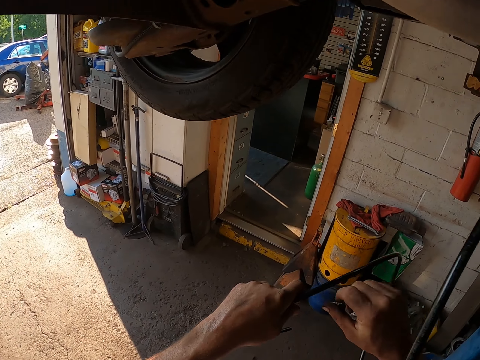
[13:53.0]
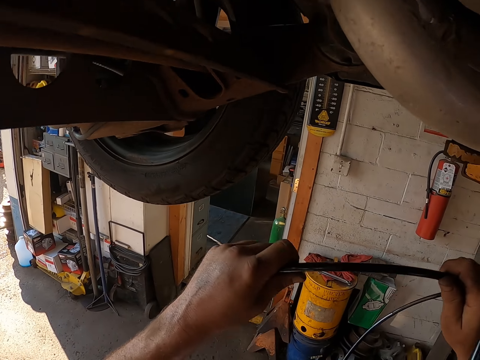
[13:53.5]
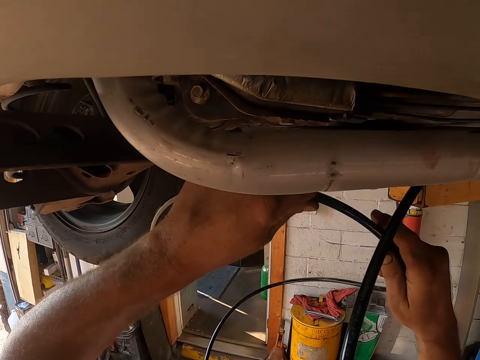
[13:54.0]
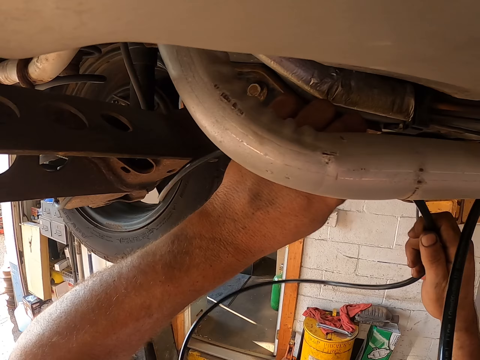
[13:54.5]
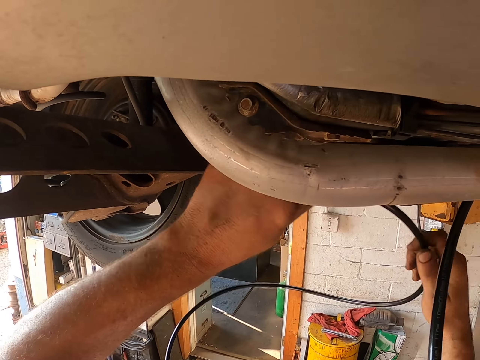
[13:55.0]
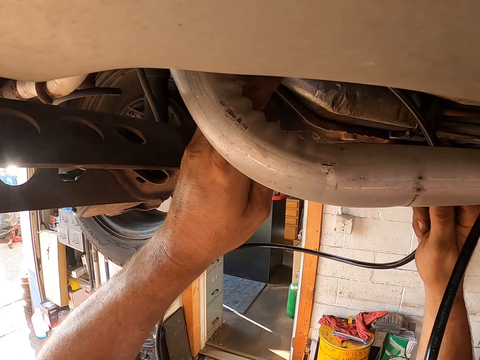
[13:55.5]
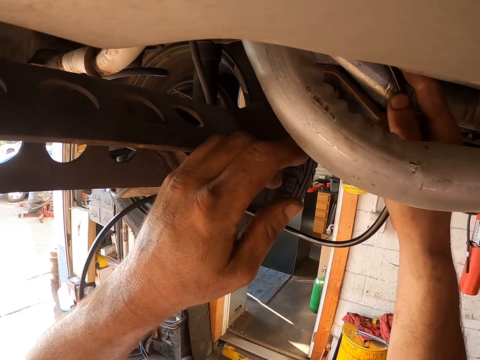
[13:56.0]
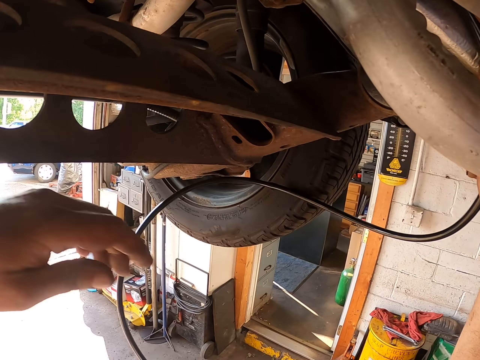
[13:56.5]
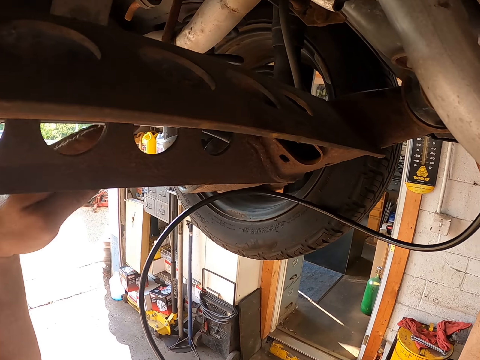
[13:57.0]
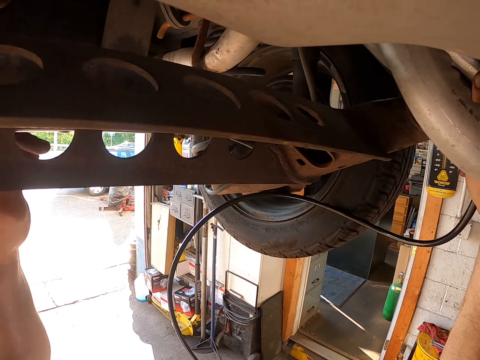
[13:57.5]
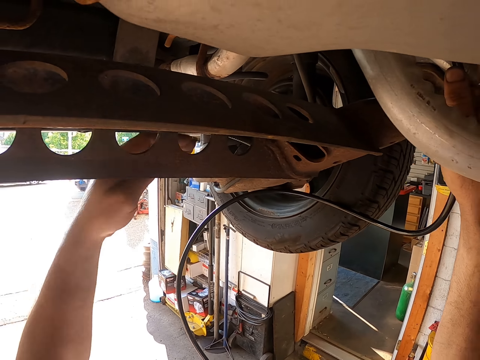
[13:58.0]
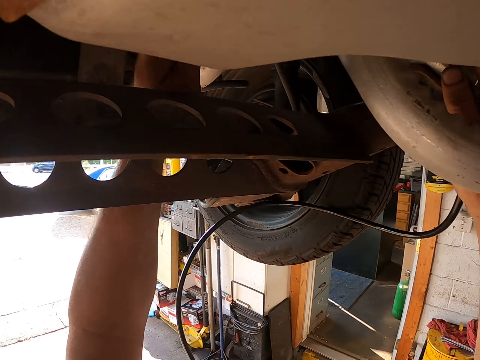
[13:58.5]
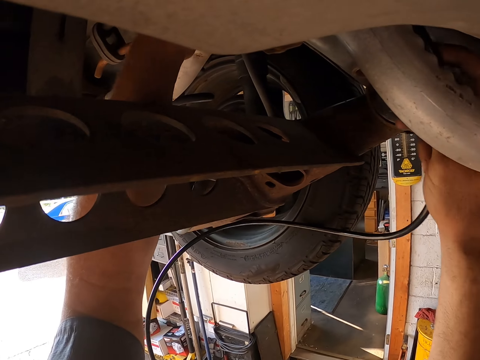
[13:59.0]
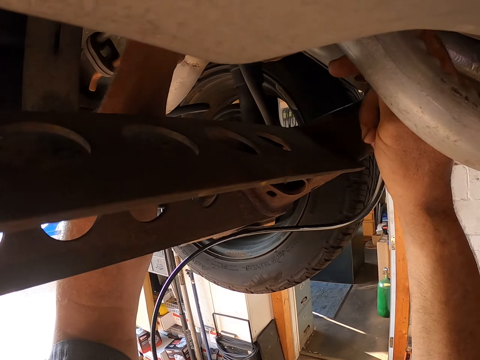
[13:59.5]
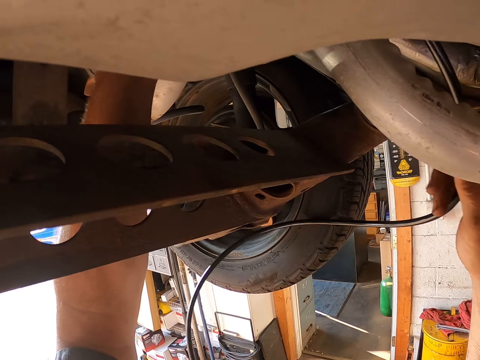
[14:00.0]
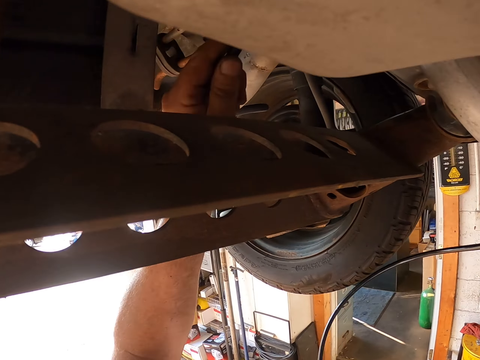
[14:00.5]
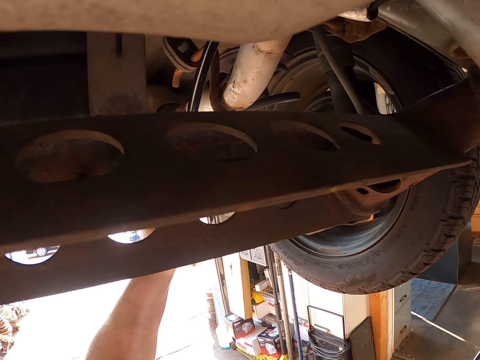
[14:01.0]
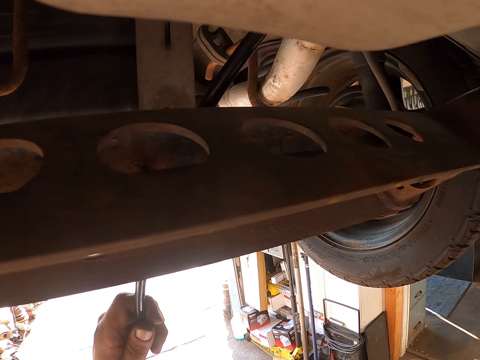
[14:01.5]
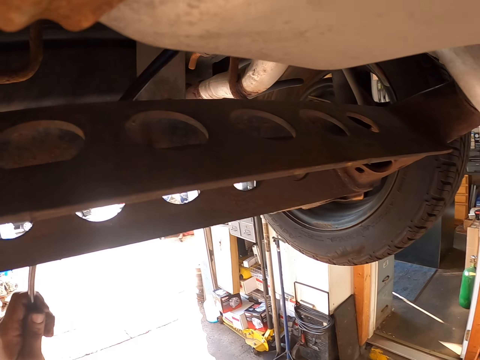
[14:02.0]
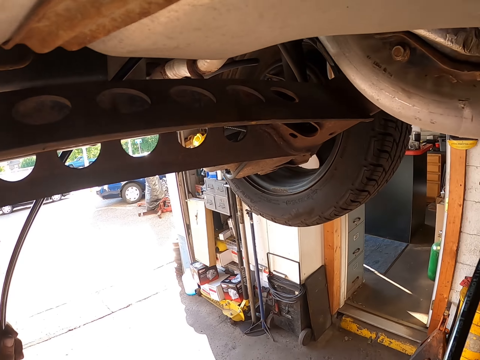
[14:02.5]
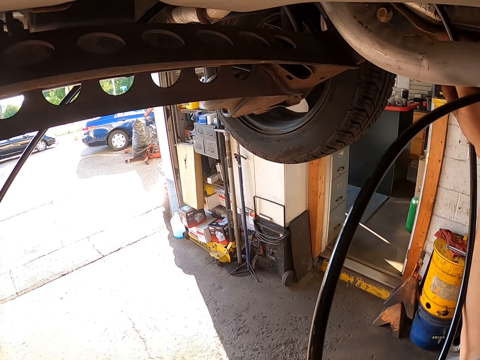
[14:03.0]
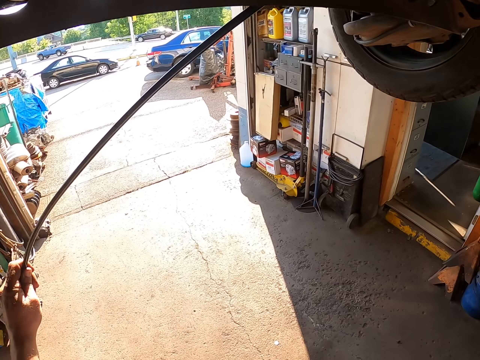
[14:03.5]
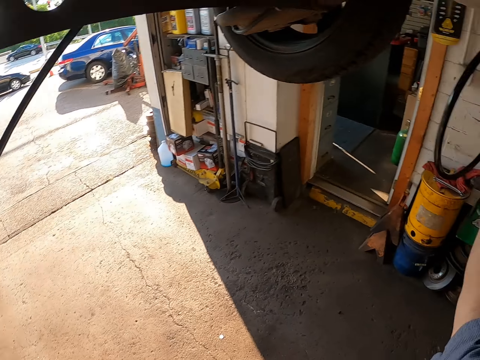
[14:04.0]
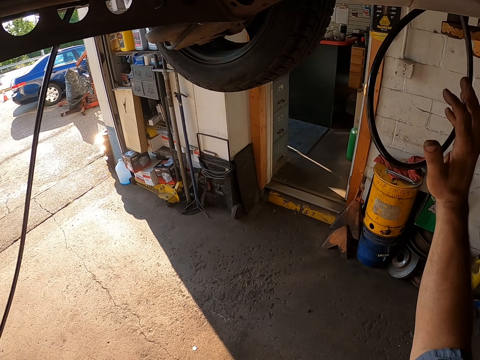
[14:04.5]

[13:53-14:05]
The camera wearer holds the cable. They put the cable in the lawn mower. They fix the wire under the vehicle. They move the left hand and pull the cable.

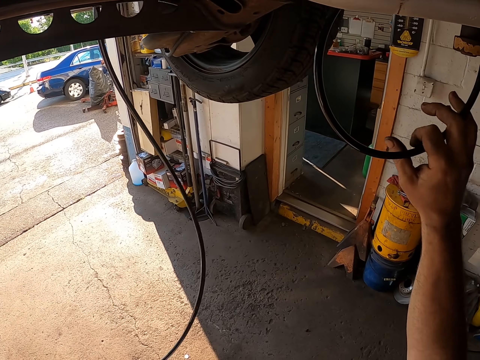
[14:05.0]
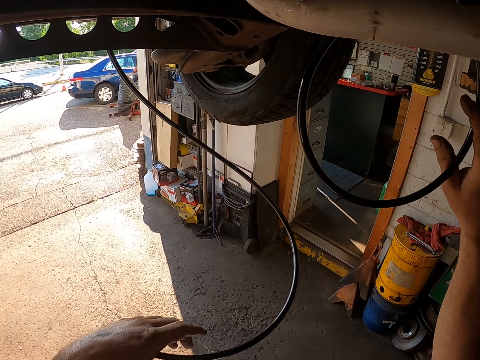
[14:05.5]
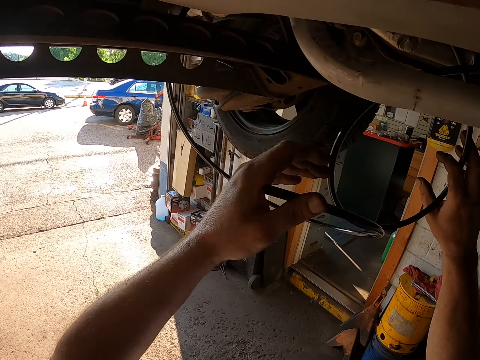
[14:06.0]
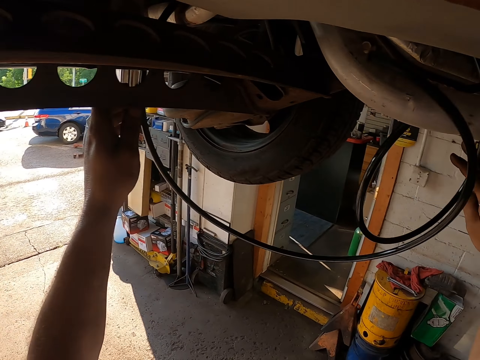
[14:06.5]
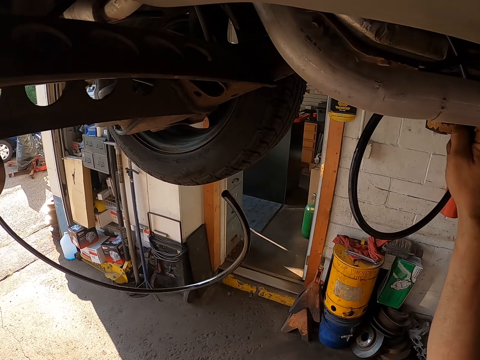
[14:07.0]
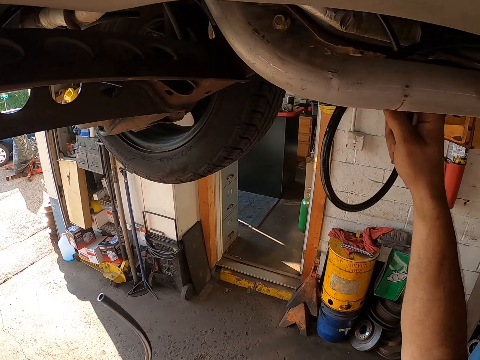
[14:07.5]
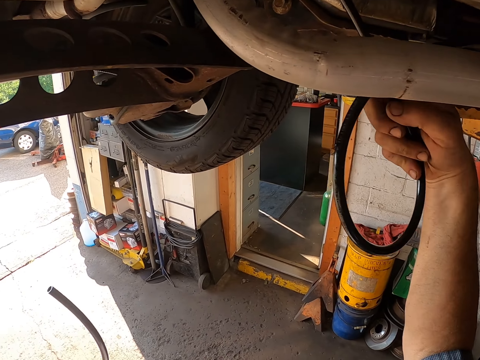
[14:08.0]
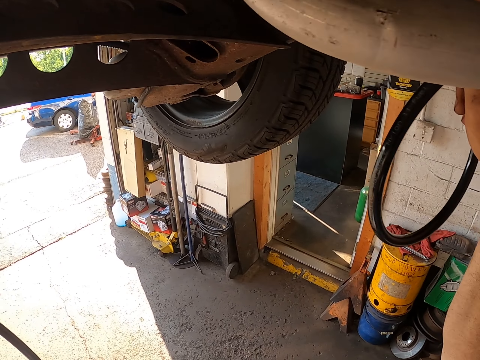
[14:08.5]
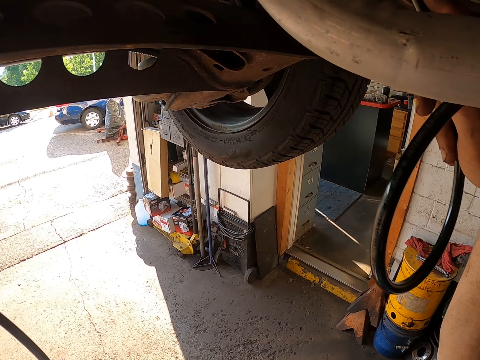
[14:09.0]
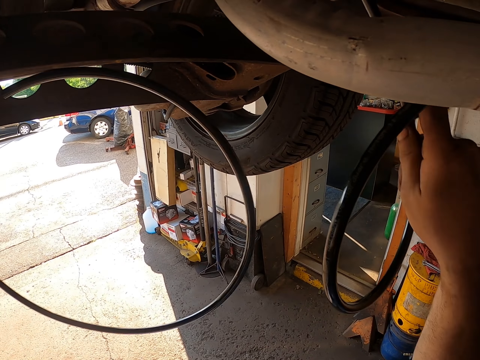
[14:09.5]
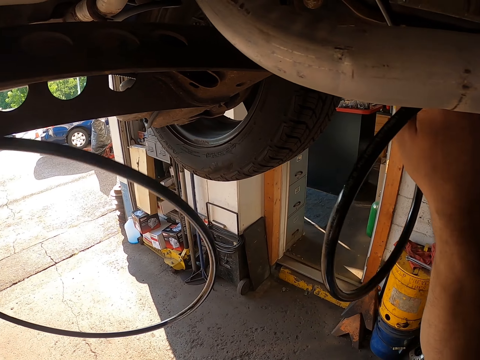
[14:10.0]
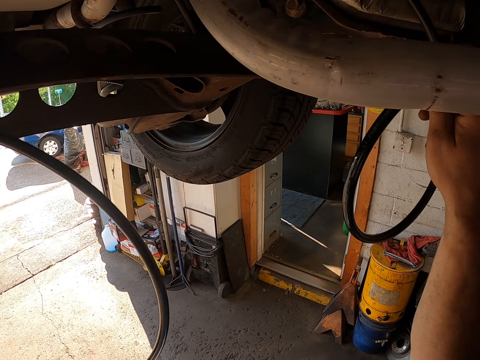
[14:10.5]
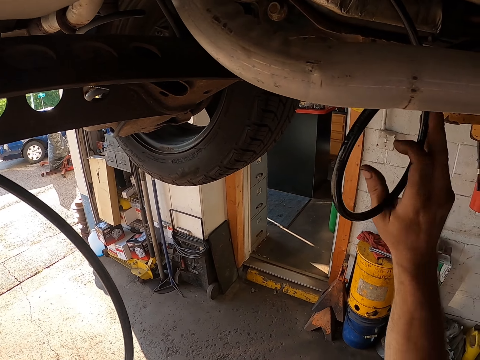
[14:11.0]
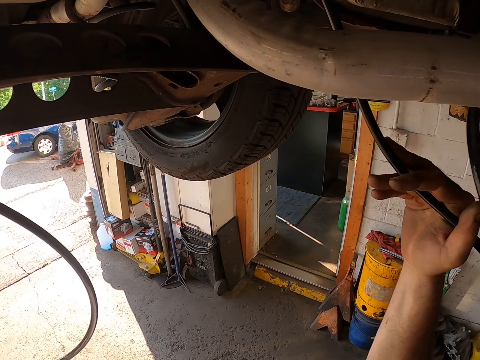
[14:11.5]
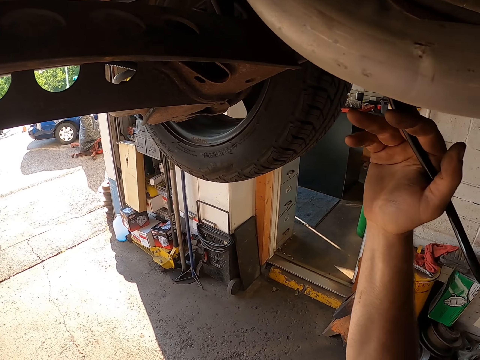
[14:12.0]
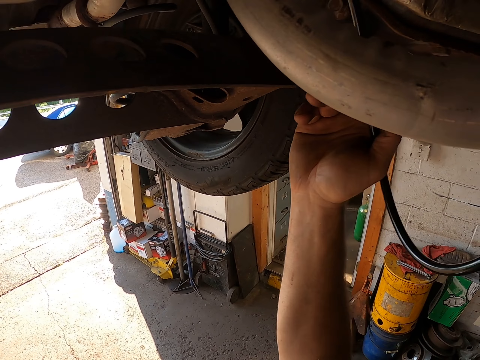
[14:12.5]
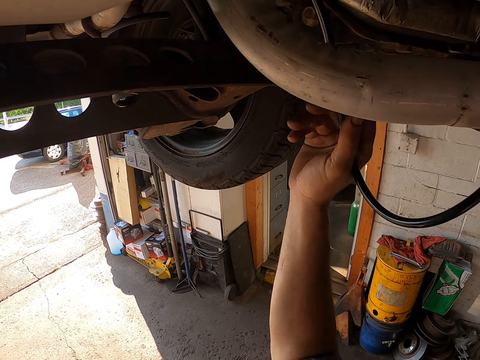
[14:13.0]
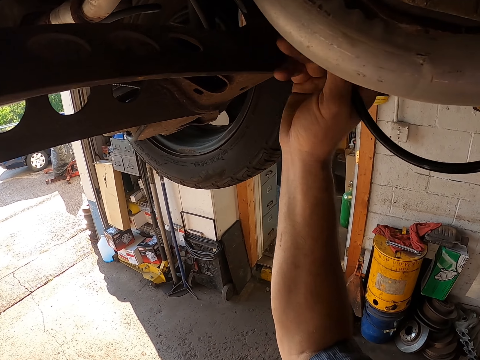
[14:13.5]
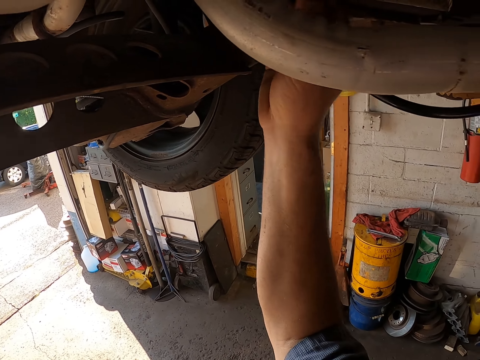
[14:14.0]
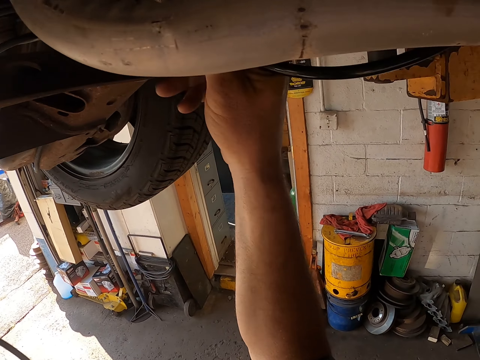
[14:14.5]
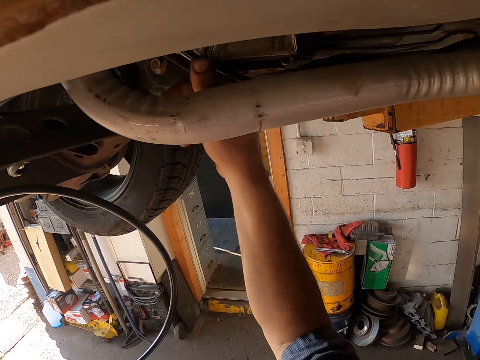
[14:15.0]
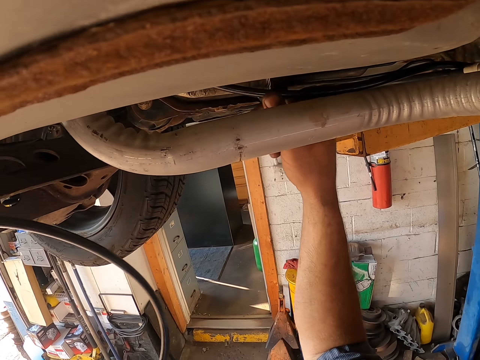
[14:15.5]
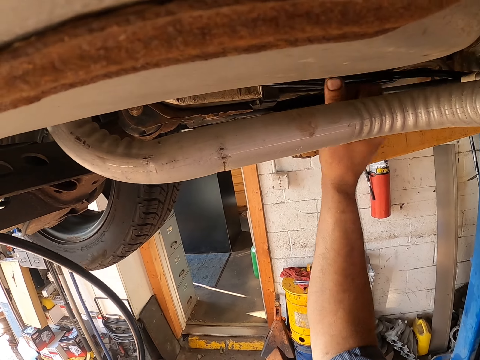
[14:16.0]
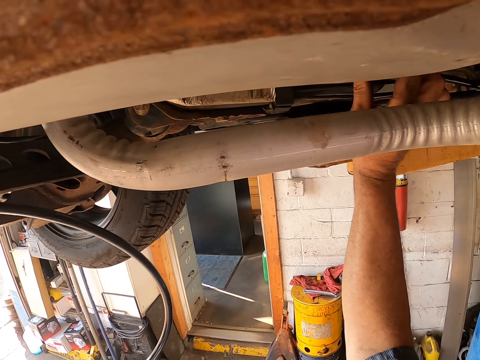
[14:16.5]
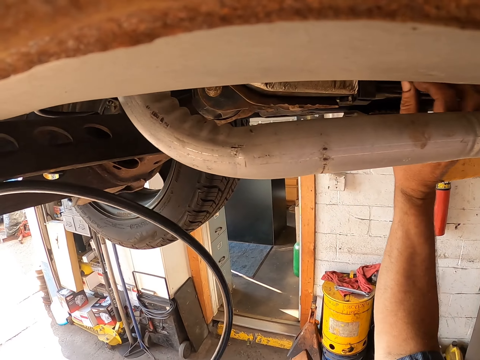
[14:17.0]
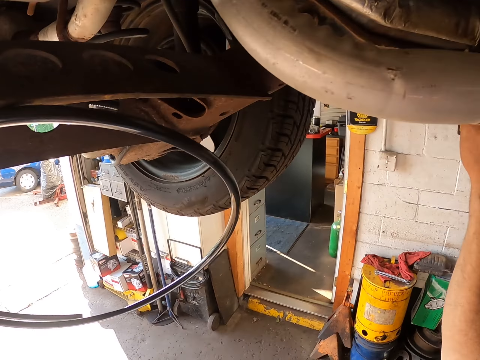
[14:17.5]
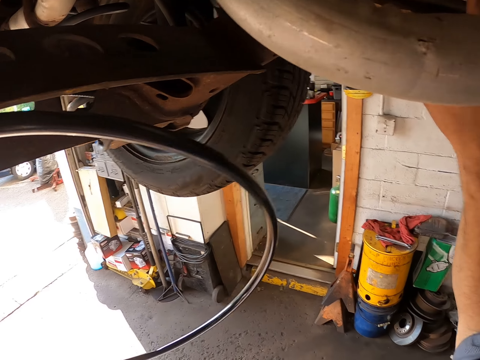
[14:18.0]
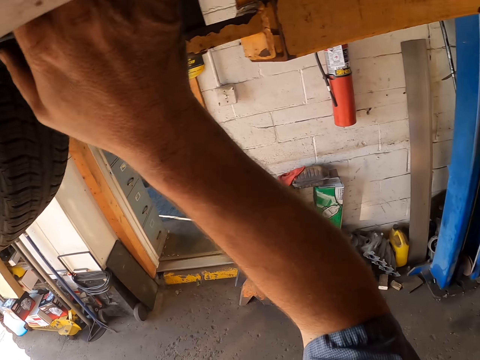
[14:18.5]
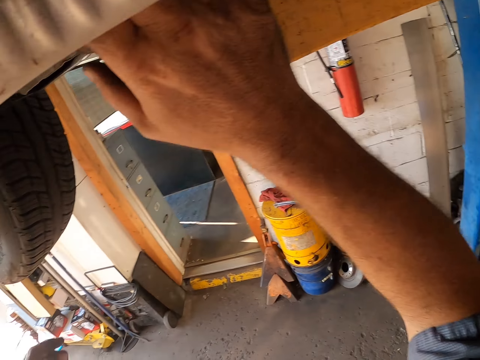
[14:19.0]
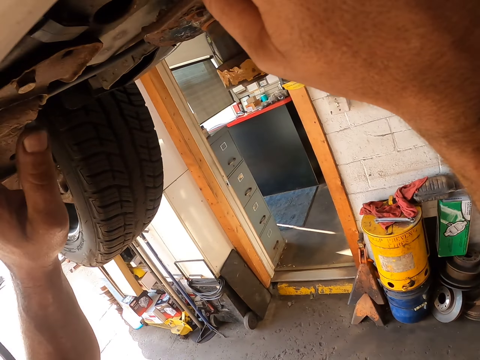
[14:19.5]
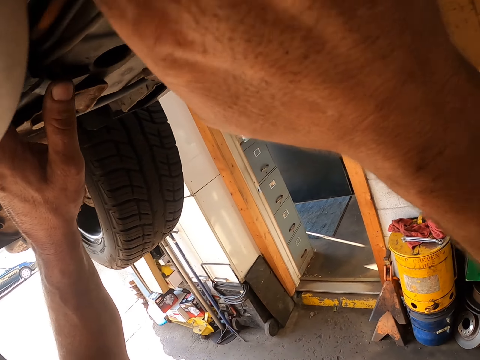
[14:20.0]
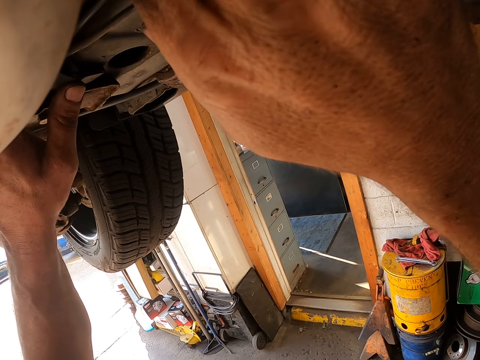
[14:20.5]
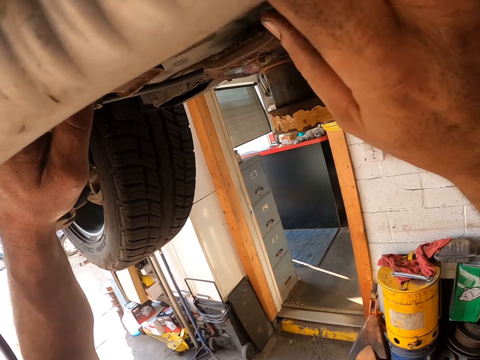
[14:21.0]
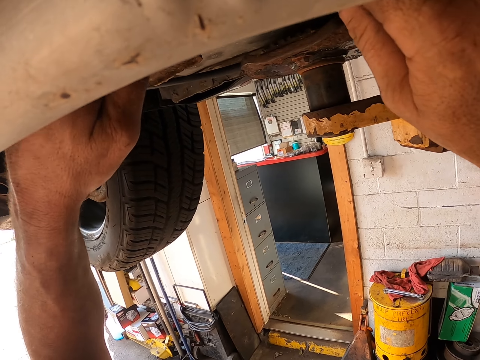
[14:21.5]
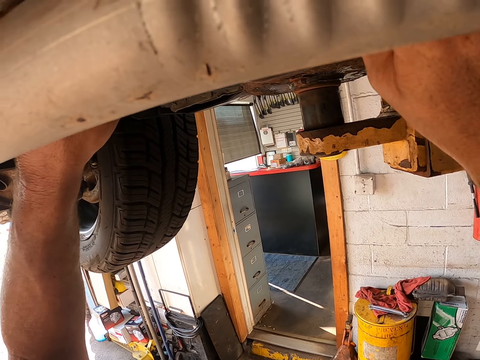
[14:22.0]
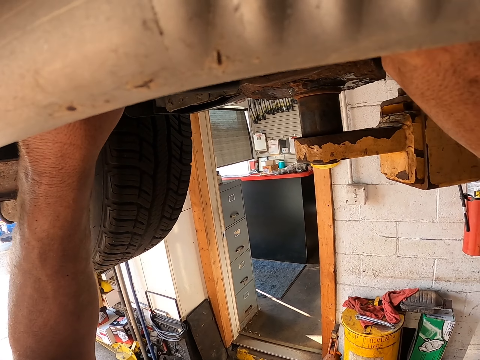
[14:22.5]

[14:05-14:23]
The camera wearer removes the hand from the cable. They pull the cable. They push the cable in the lawn mower.
